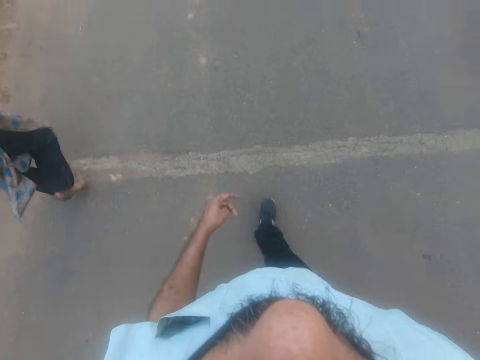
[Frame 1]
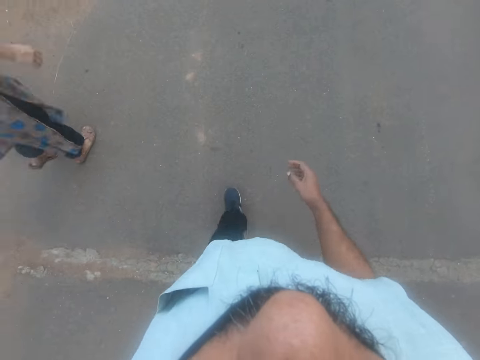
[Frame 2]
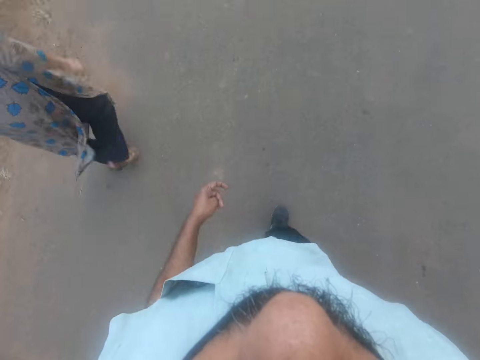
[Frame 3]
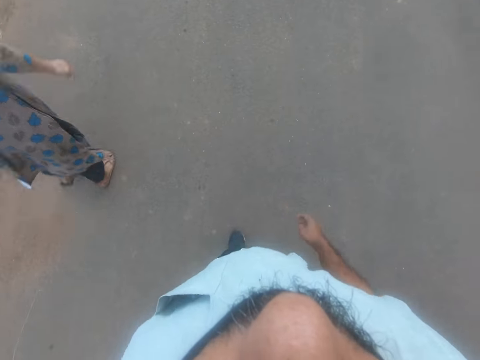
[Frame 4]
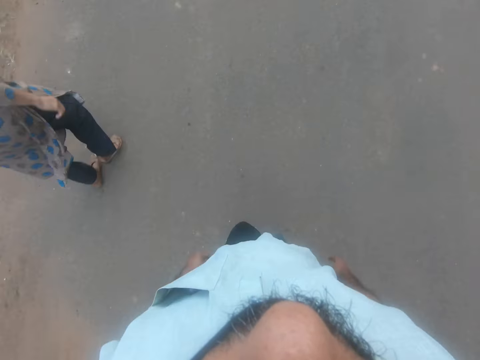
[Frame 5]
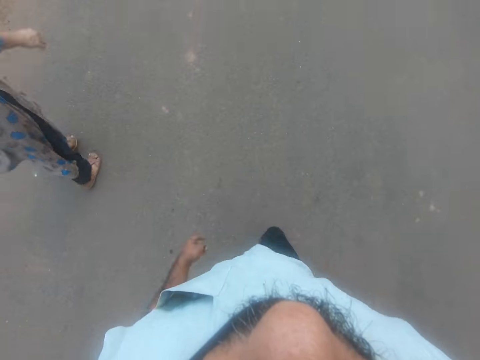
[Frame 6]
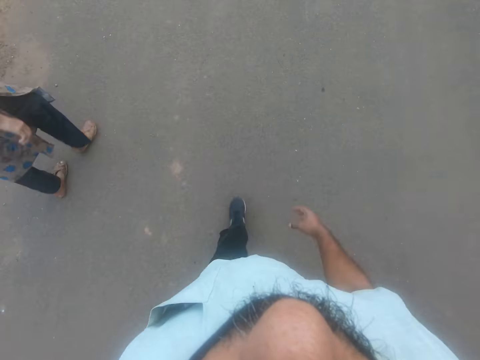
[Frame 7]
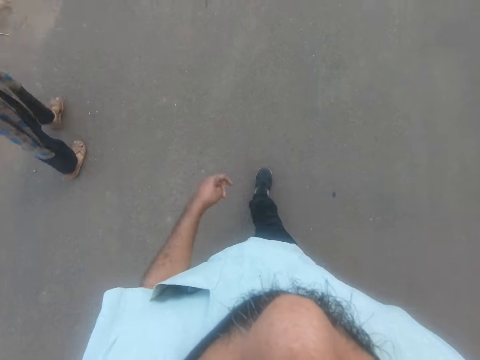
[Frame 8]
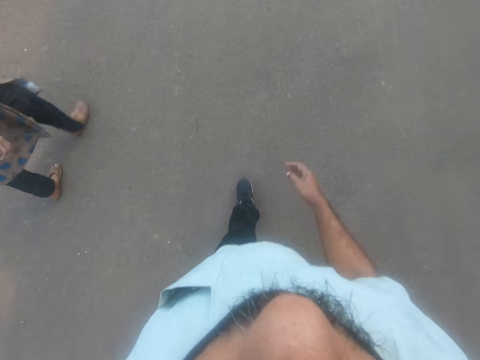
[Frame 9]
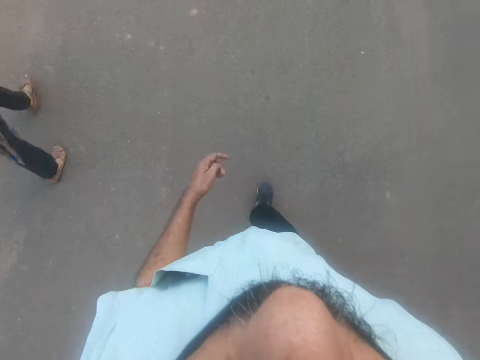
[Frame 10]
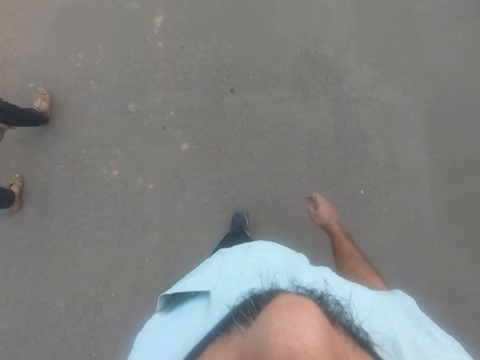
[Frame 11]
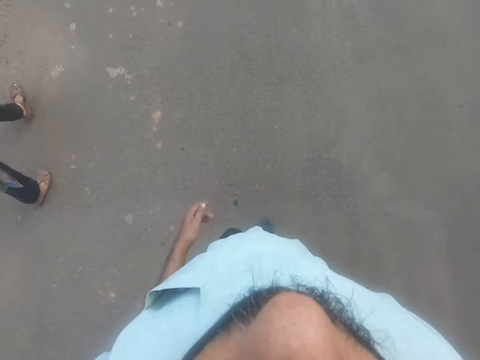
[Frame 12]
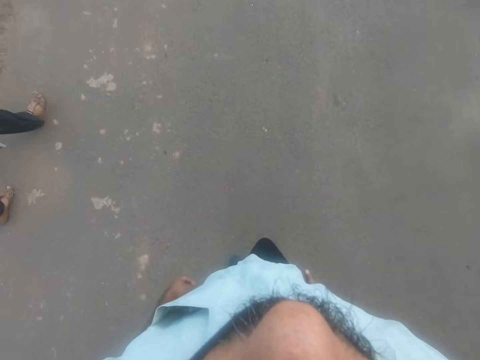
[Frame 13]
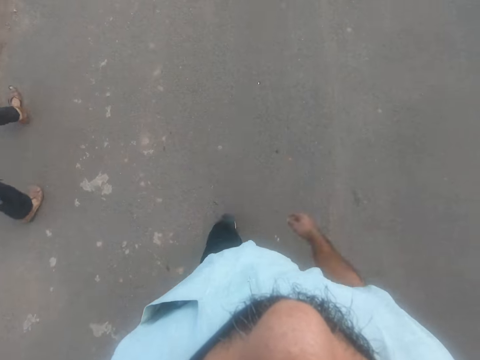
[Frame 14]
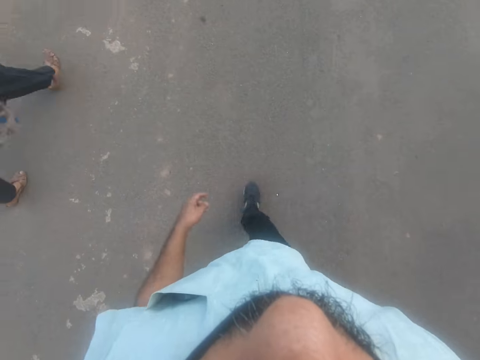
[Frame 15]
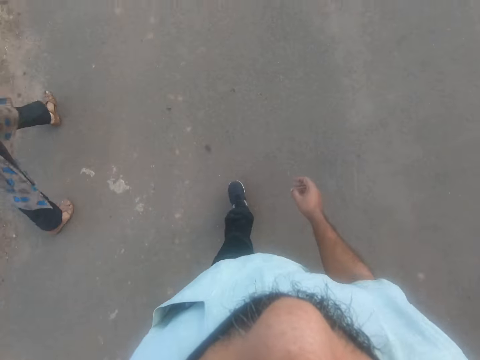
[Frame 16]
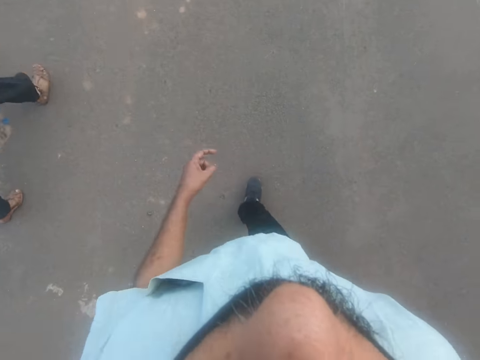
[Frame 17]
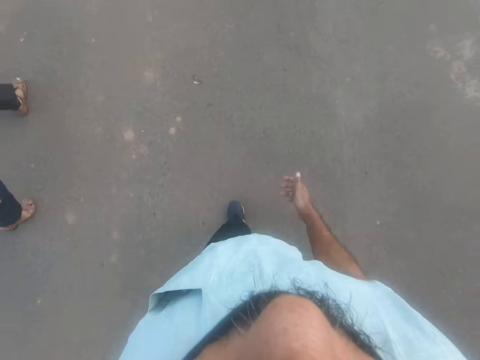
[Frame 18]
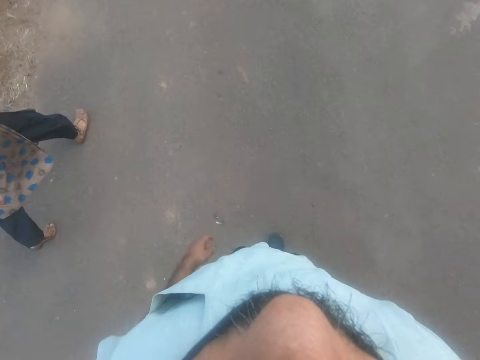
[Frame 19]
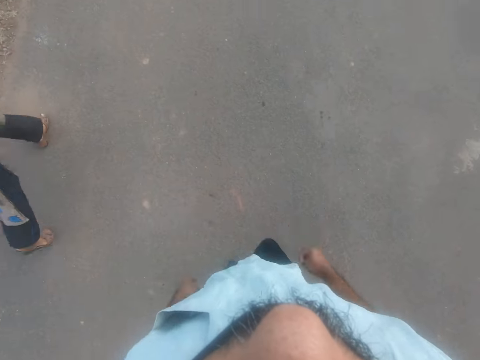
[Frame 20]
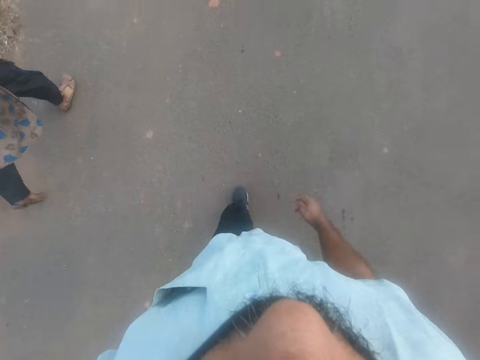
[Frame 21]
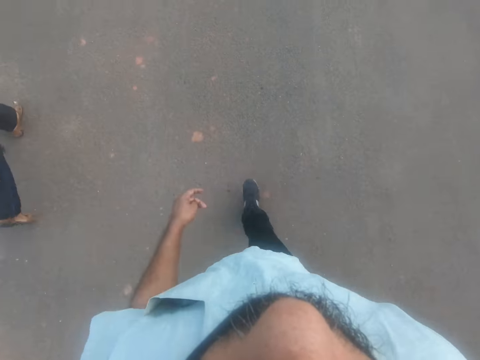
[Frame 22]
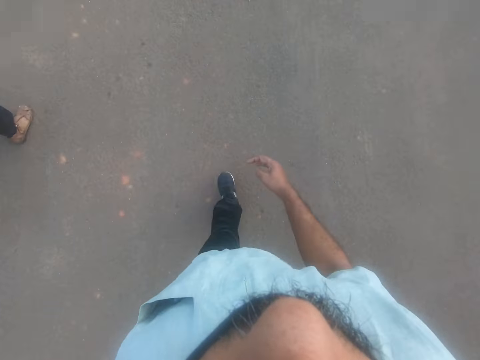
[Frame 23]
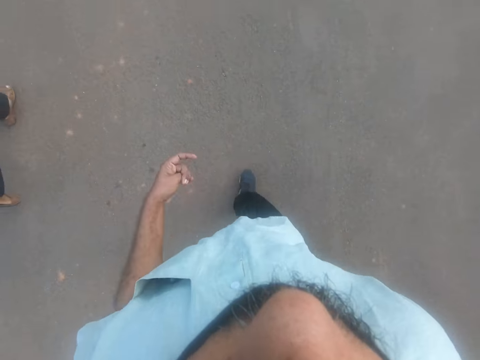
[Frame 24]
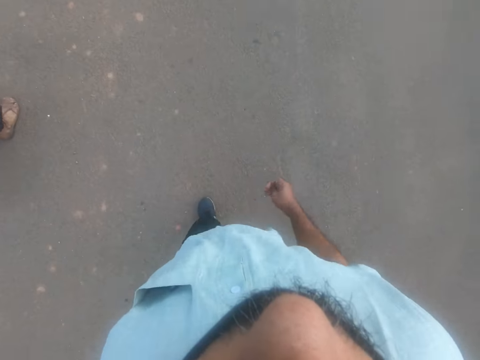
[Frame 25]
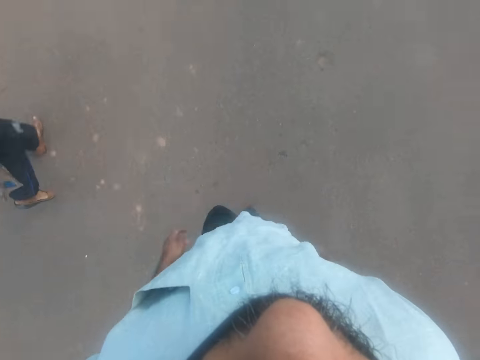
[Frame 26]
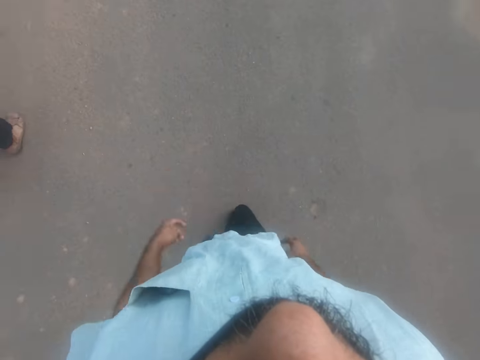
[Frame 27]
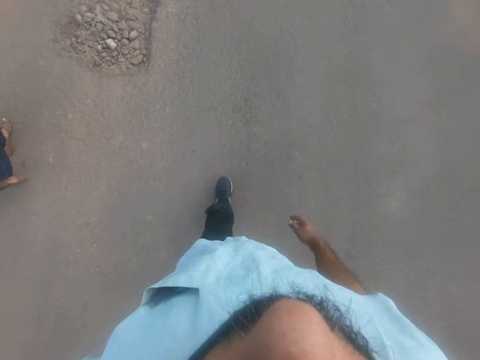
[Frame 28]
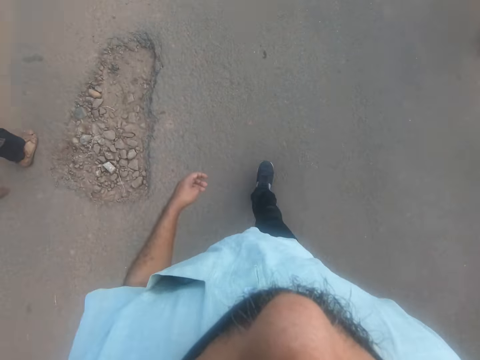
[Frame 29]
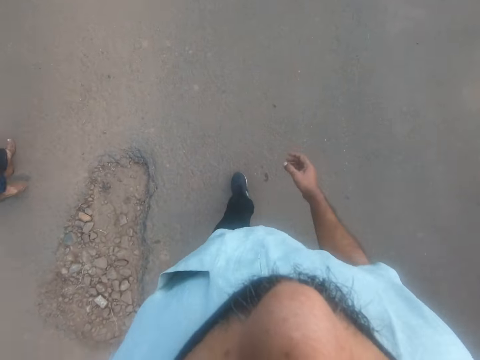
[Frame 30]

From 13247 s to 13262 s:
The camera wearer talks with a woman. They continue to work.

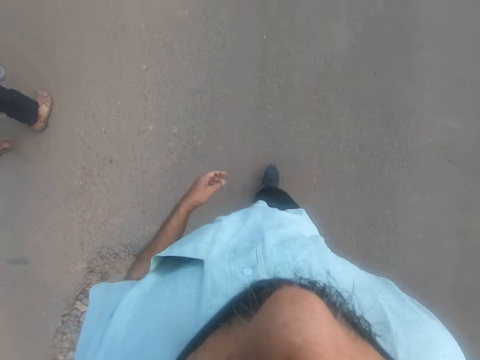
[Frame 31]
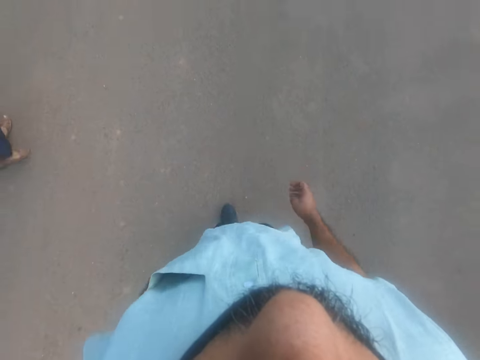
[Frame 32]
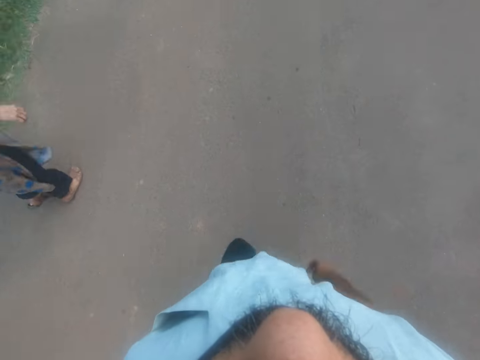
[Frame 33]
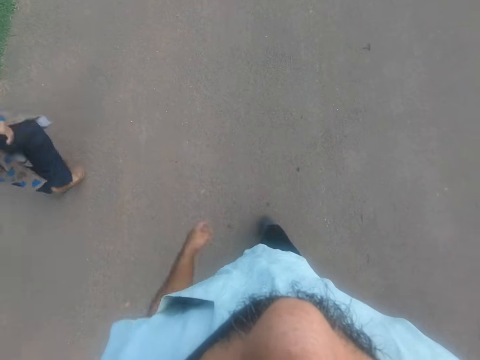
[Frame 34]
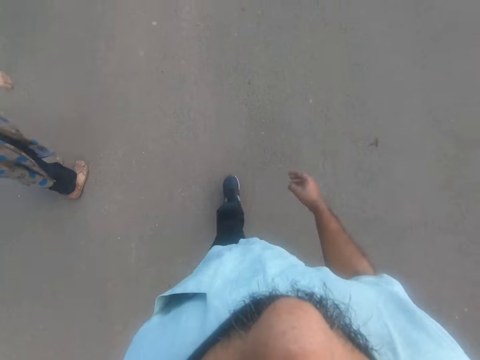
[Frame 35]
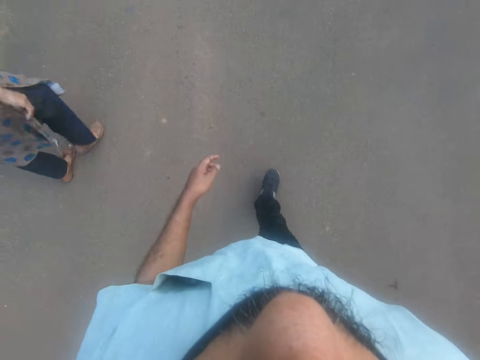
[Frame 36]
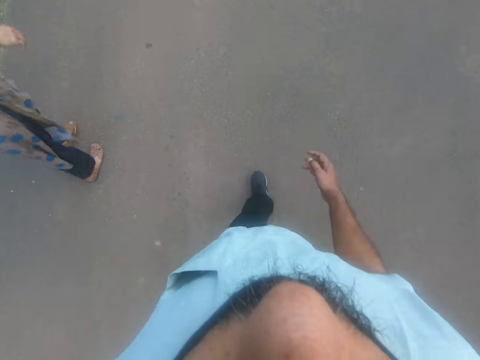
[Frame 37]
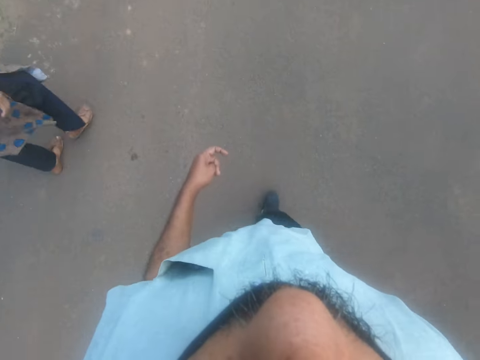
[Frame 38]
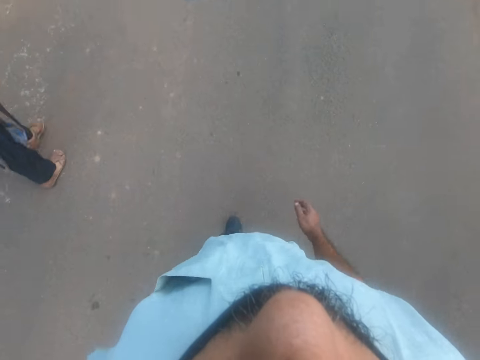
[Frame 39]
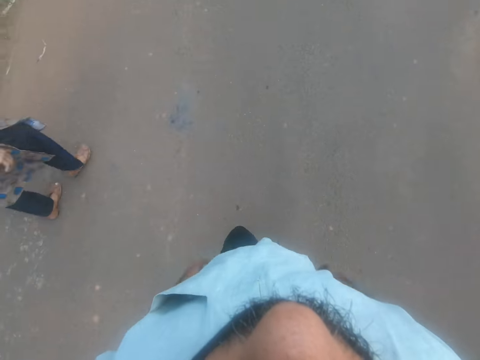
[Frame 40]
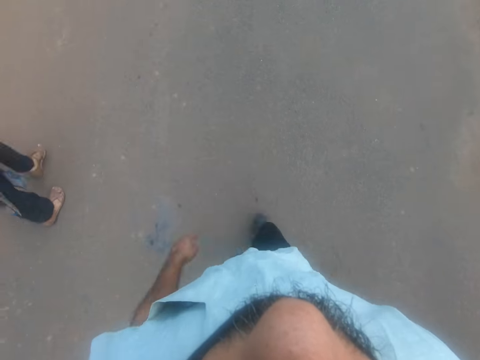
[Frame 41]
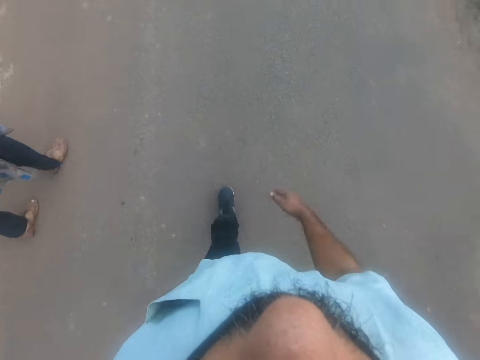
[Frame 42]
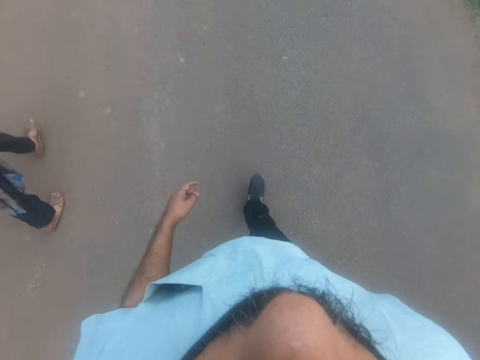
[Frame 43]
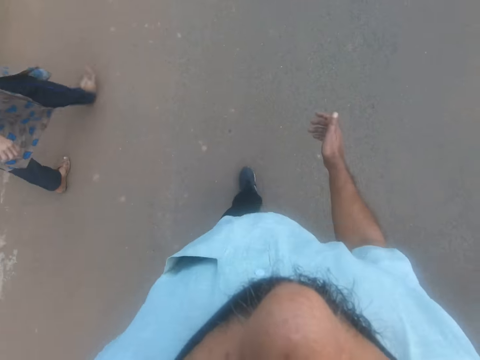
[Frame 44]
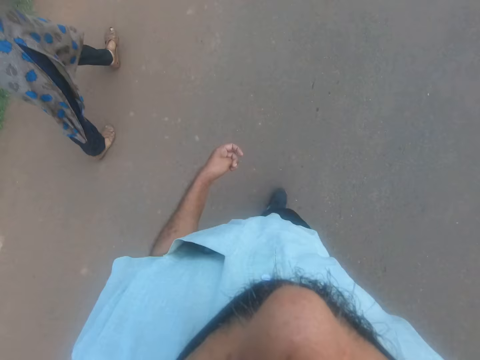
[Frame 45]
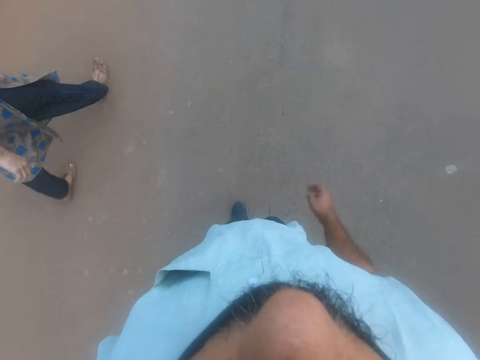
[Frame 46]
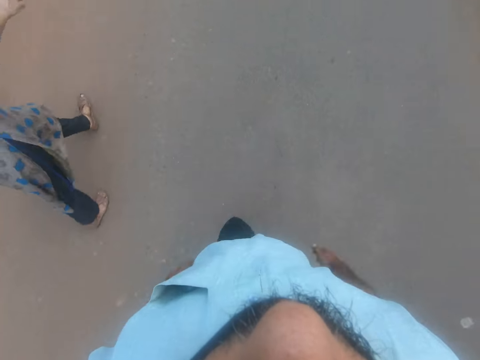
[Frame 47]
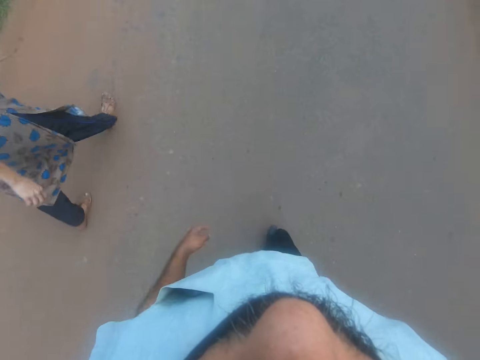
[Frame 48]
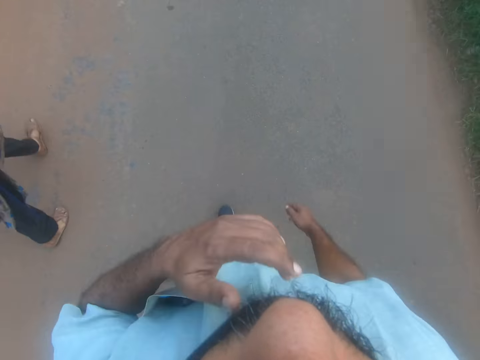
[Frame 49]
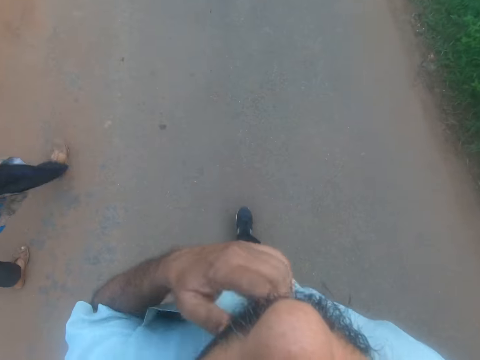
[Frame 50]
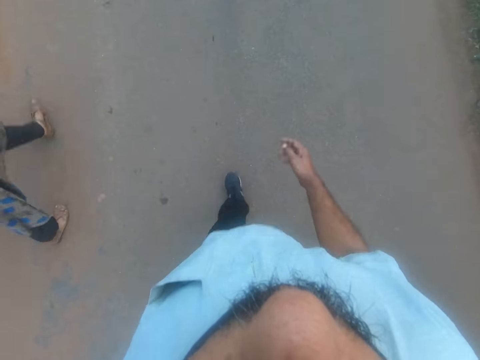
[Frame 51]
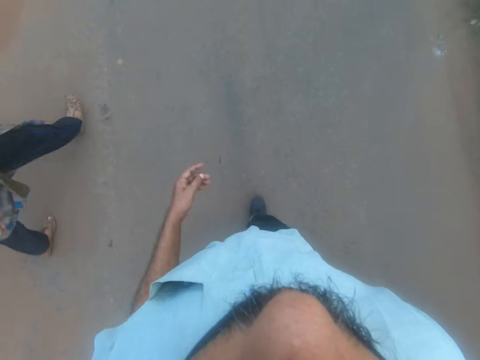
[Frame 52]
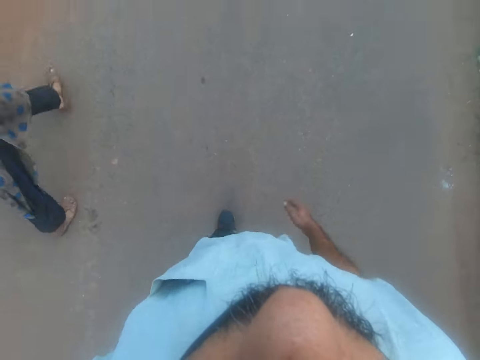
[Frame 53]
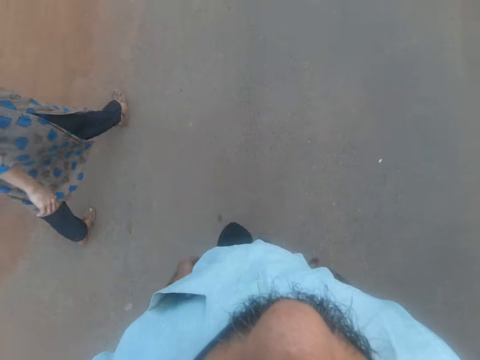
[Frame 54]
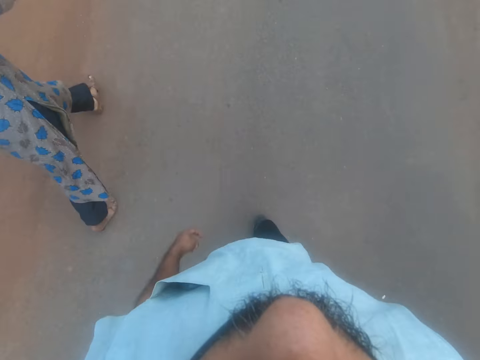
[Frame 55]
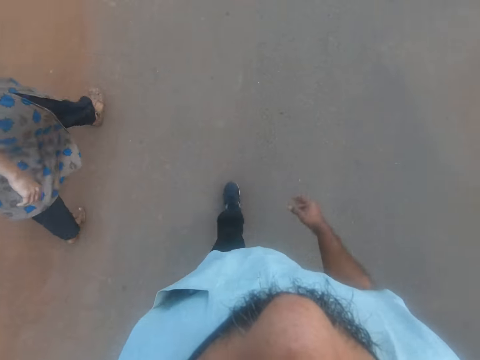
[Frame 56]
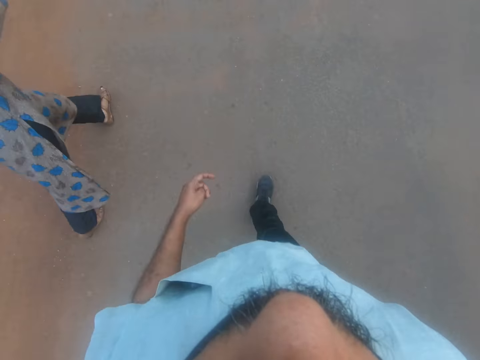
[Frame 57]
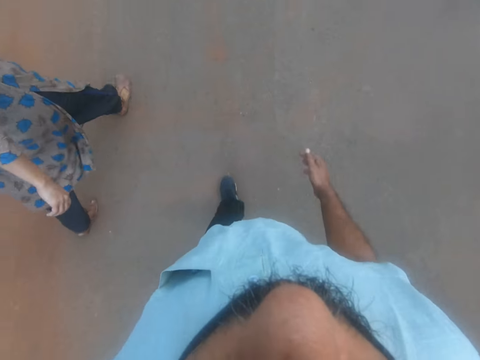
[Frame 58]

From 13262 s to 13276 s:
The camera wearer touches the mask. He touches his jaw. He walks on the road. He continues to work.
